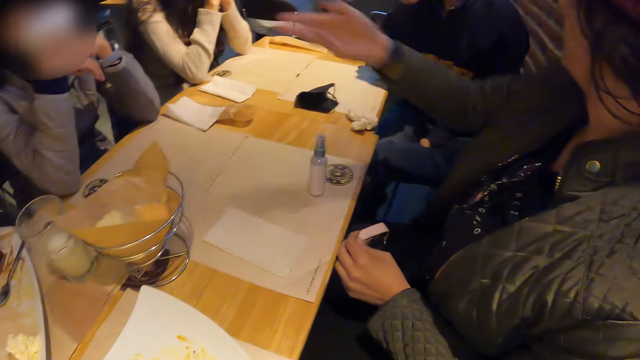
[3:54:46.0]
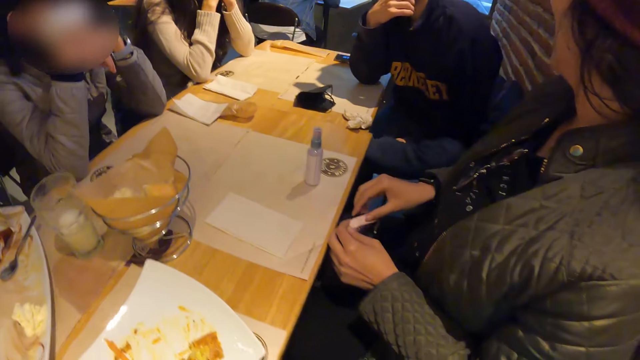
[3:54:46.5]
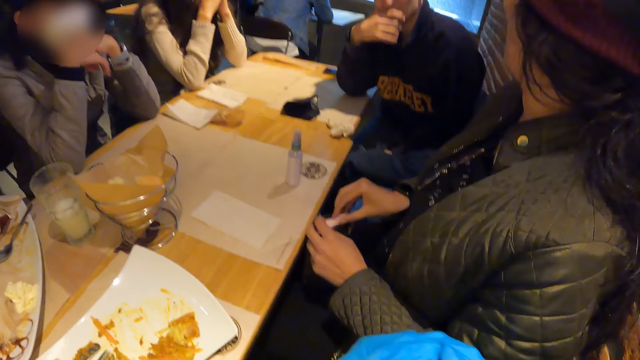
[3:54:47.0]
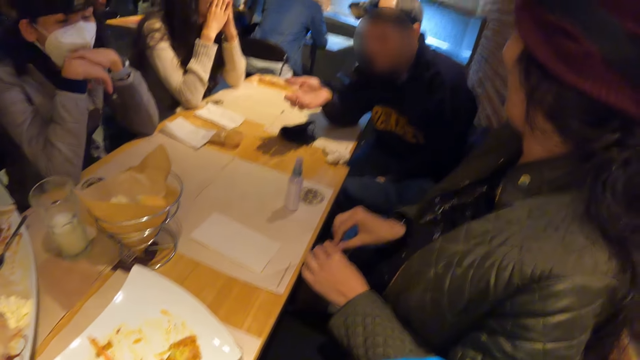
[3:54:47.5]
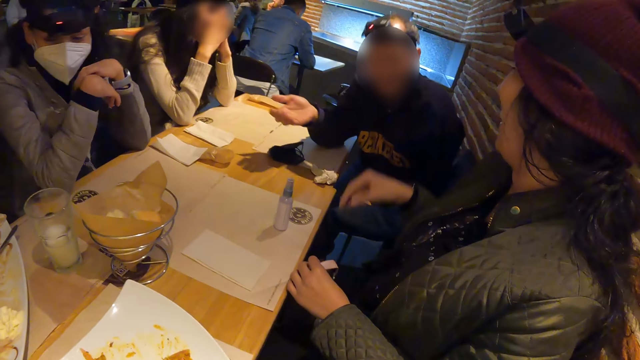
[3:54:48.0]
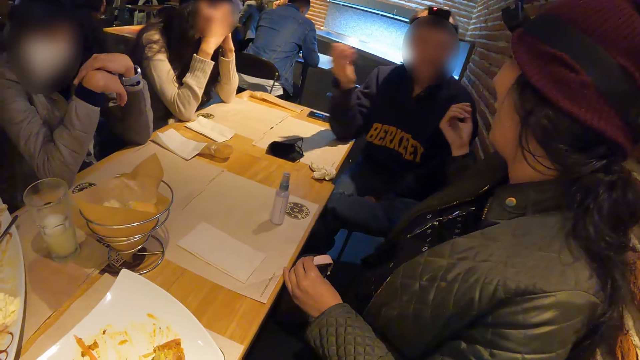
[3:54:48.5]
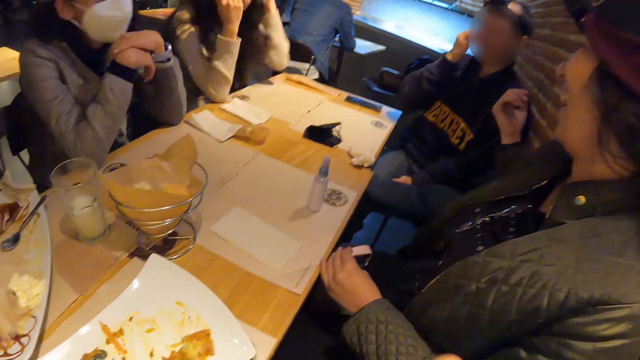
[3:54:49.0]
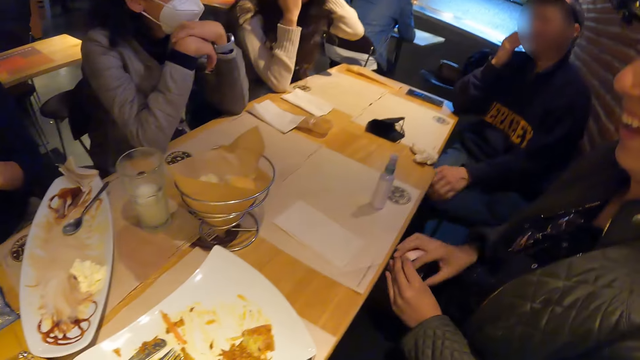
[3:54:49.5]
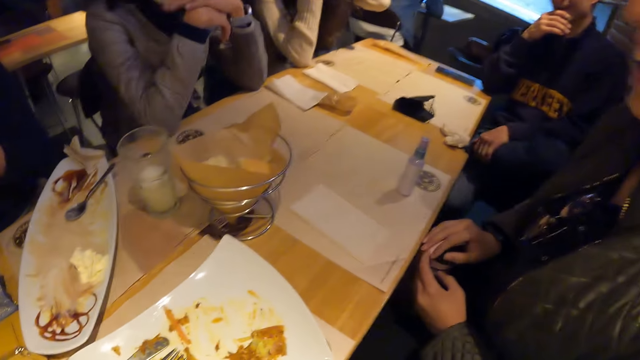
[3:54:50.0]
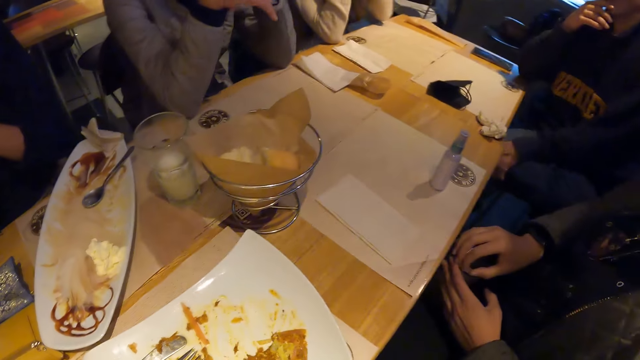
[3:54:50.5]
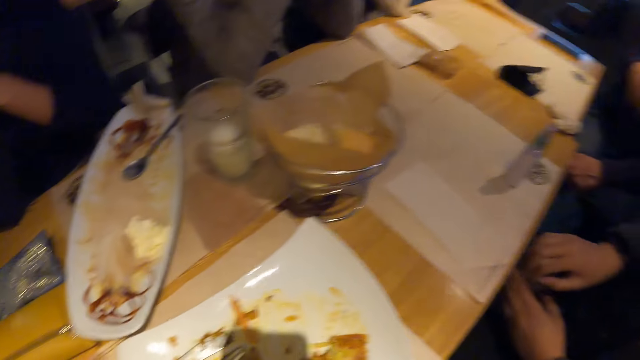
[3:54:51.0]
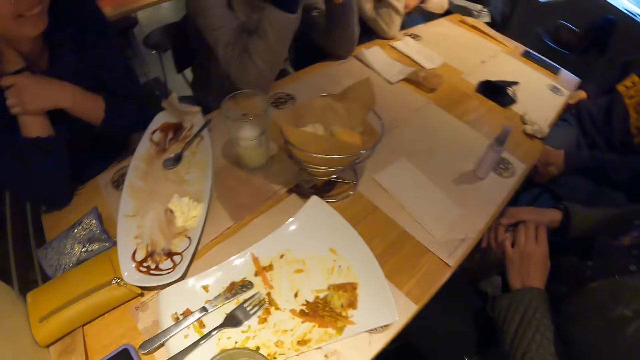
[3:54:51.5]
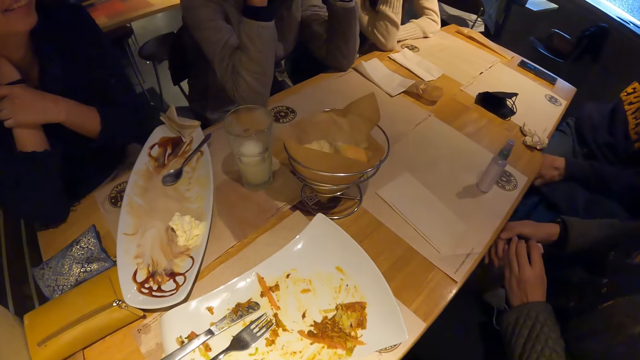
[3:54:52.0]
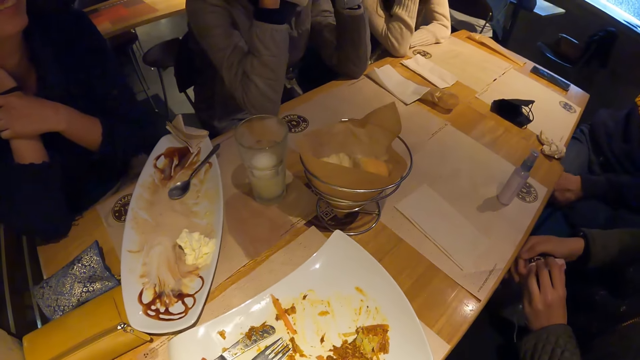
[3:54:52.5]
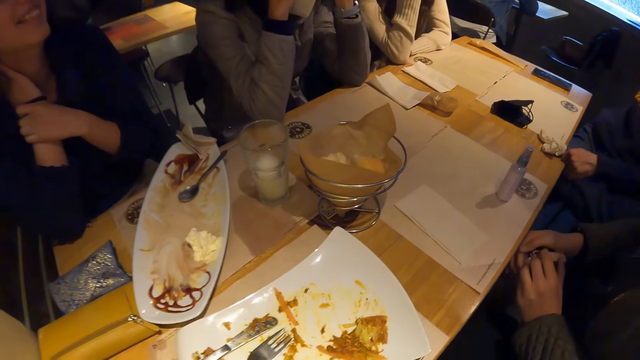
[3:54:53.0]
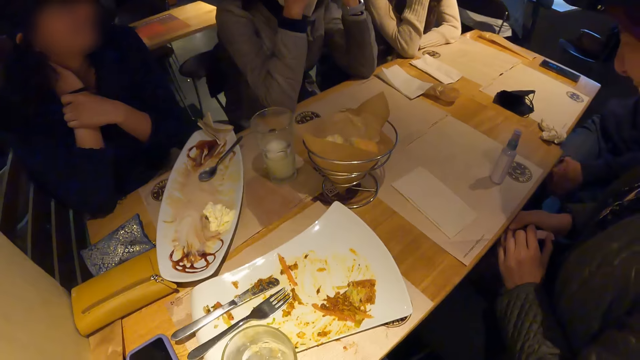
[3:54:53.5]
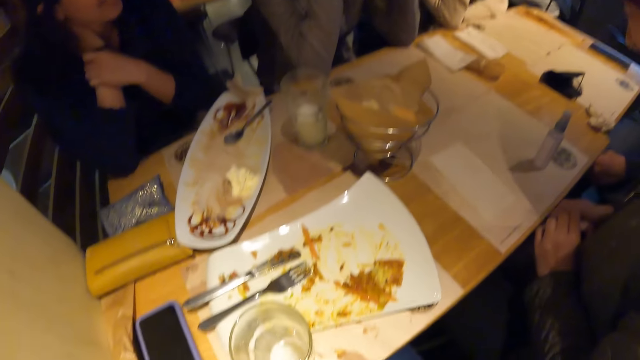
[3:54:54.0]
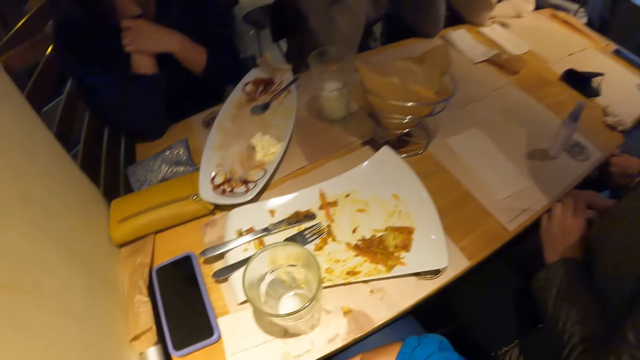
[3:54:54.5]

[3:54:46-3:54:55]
A lady looks around. A man interacts with a woman. The camera wearer looks around.

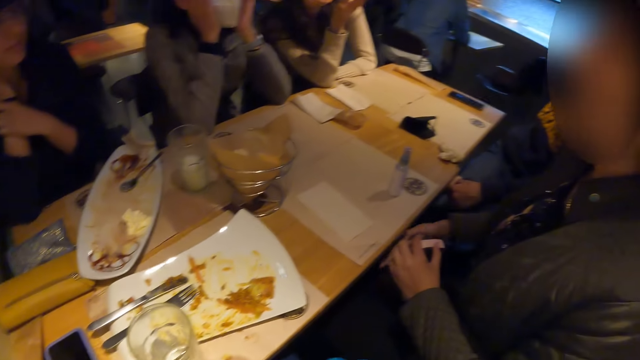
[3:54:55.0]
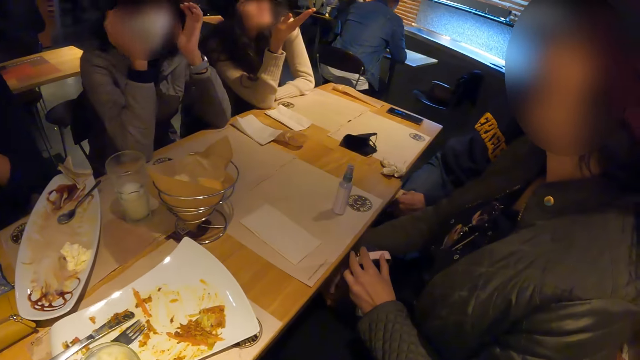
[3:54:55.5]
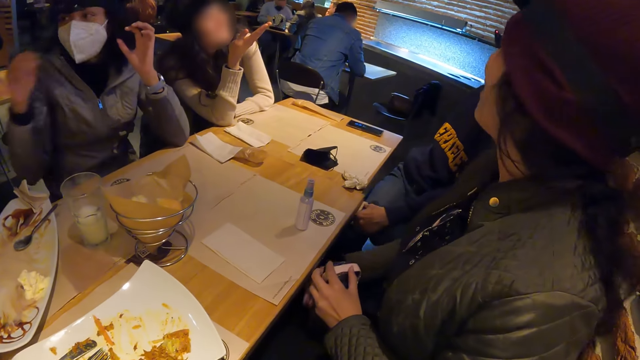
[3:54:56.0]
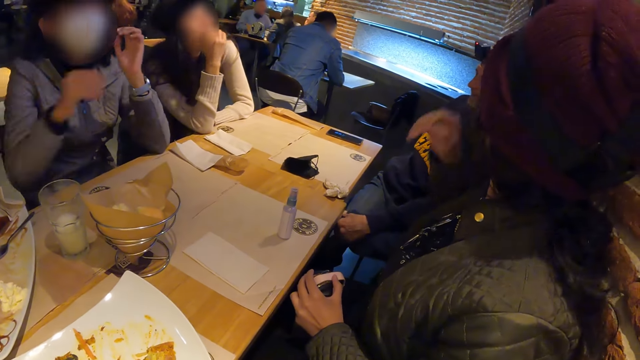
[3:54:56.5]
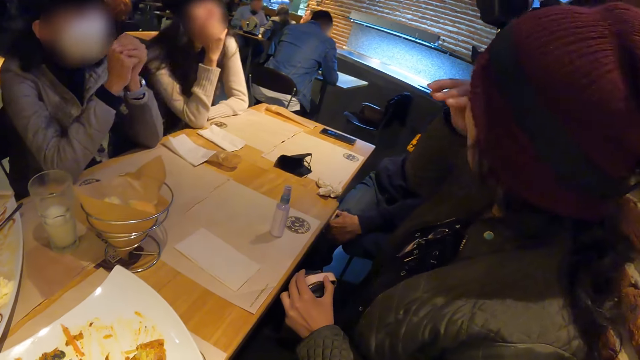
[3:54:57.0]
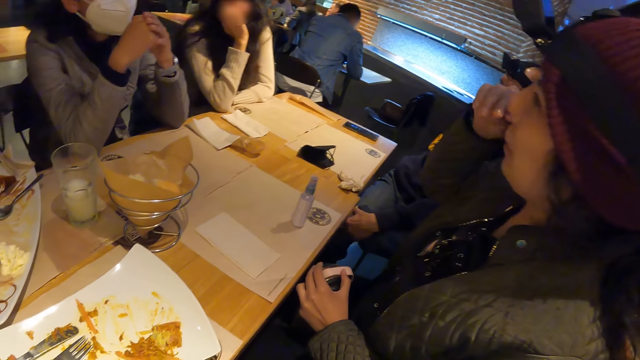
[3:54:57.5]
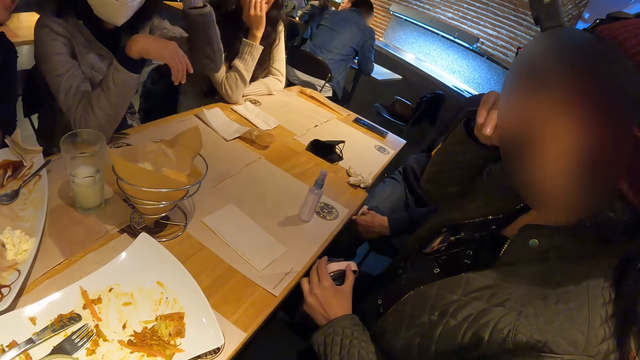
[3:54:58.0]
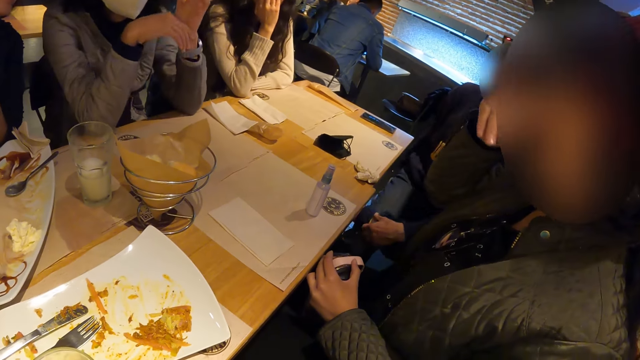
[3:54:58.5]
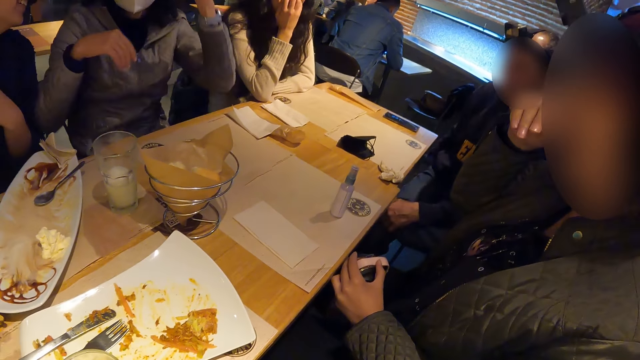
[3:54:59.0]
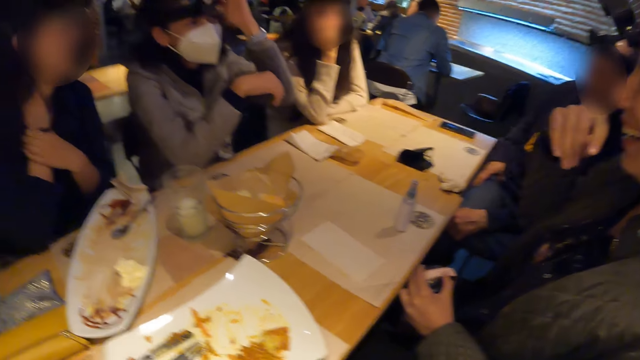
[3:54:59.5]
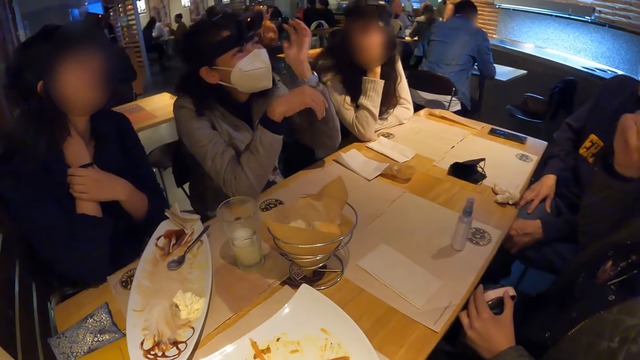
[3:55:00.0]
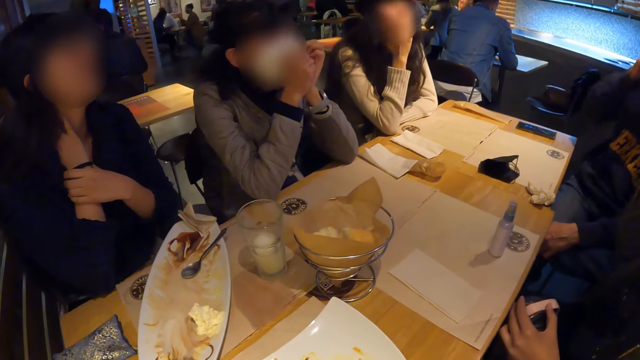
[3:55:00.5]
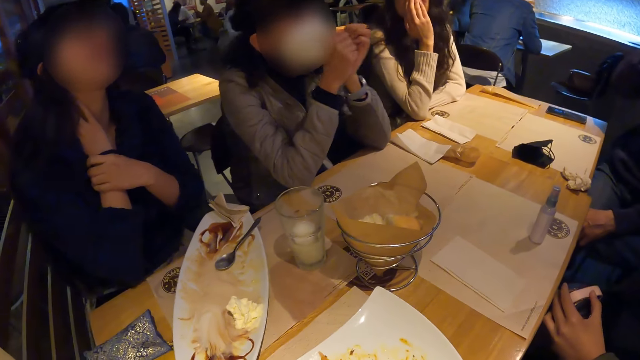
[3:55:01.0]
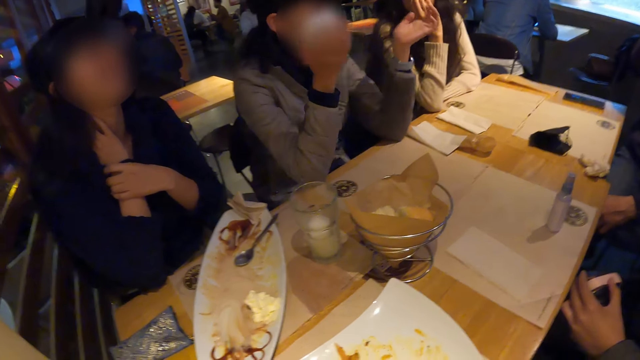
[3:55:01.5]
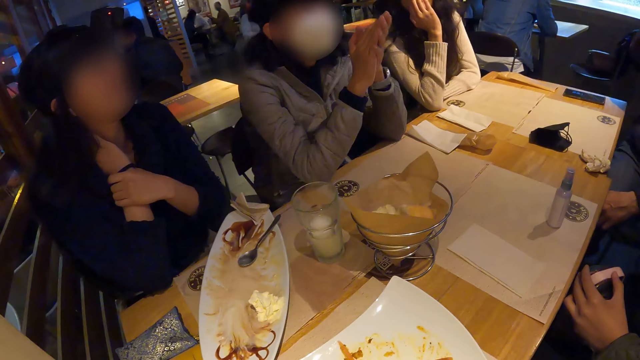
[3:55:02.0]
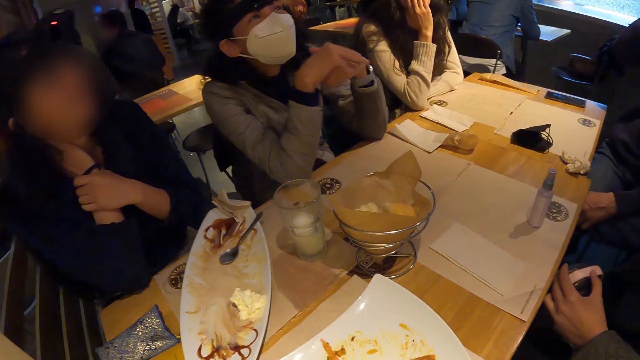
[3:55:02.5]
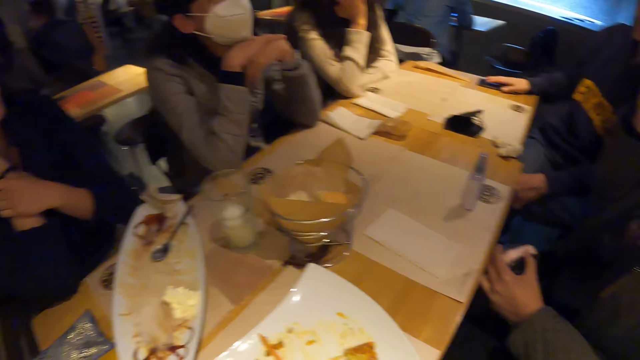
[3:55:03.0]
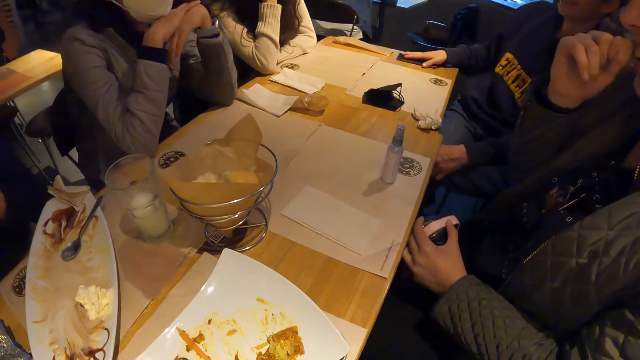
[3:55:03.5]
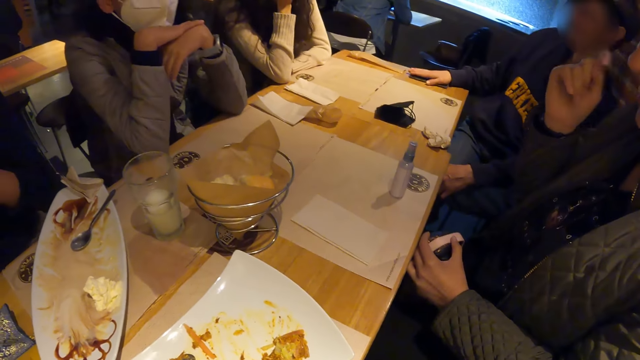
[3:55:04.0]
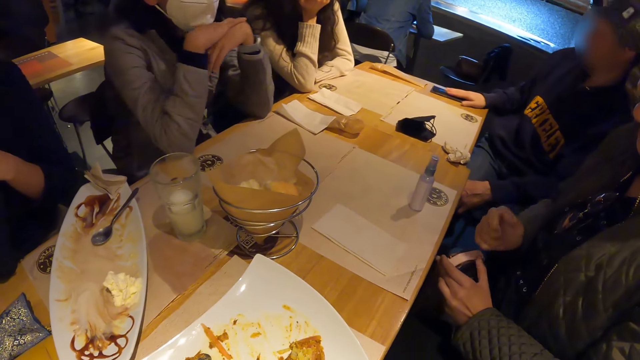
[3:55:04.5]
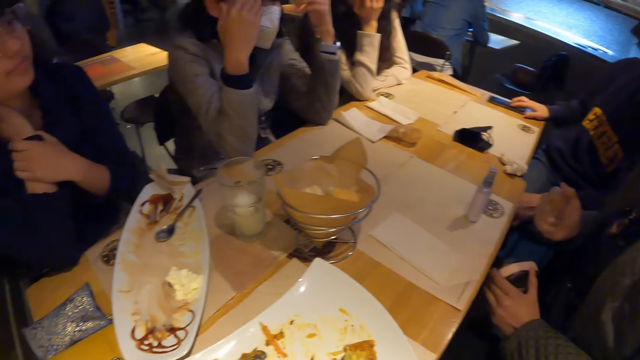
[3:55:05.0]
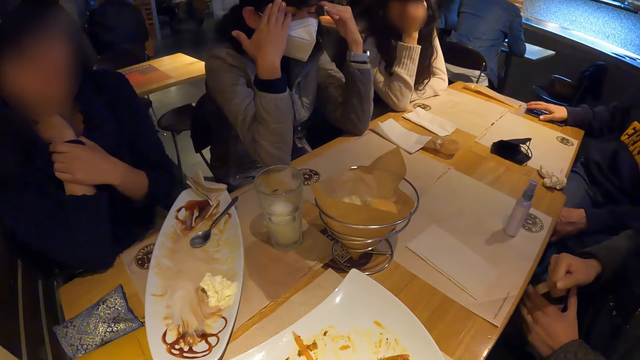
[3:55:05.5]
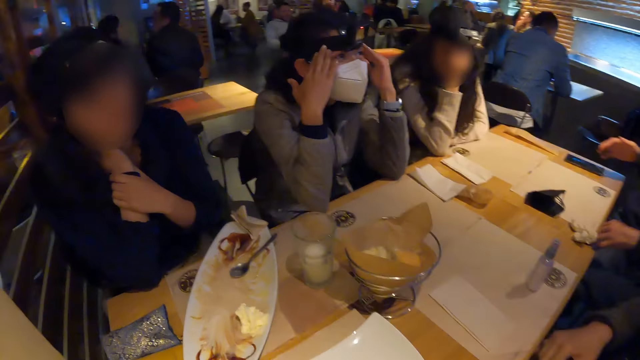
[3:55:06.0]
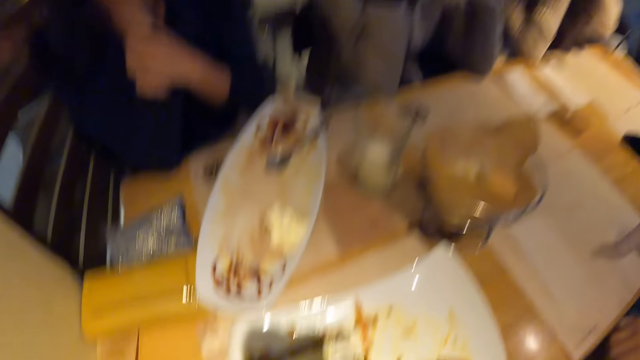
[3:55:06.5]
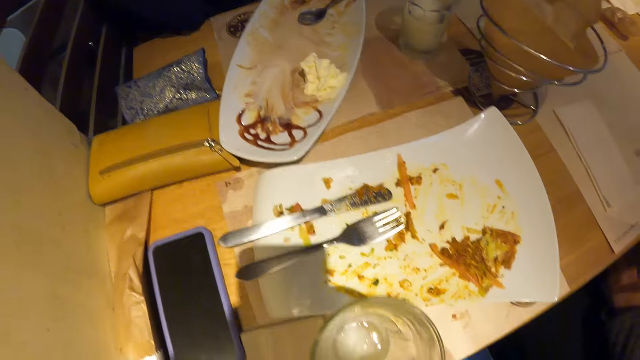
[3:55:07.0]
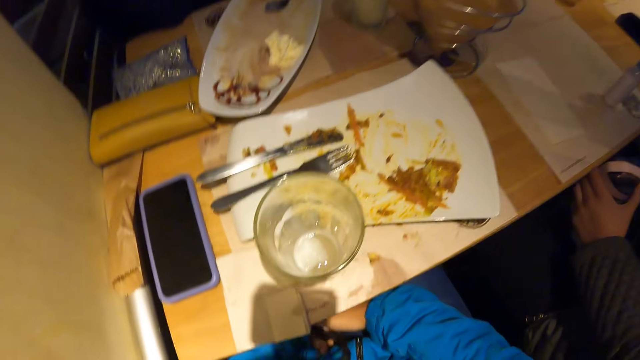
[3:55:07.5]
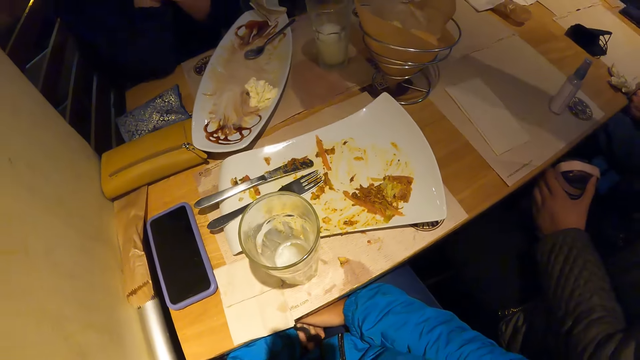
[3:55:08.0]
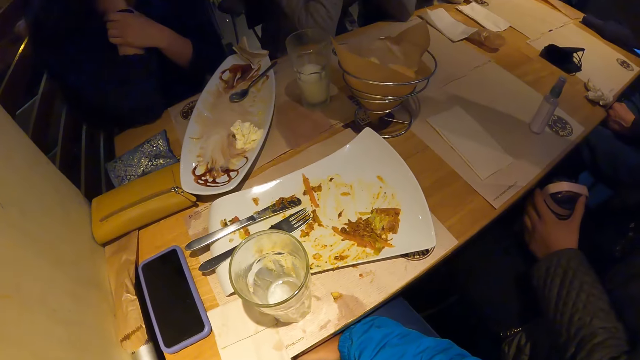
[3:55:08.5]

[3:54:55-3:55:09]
A lady touches the nose. Another lady moves the hands and claps the hands. A man hits the hand on the table. The first lady moves the hand. The camera wearer looks around.
